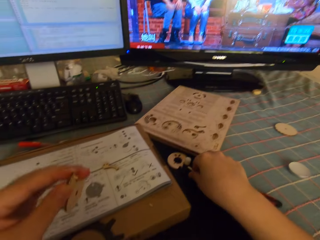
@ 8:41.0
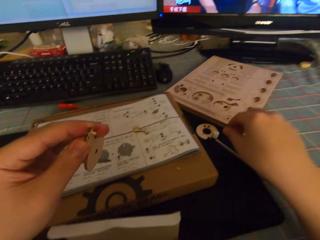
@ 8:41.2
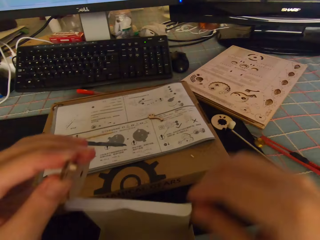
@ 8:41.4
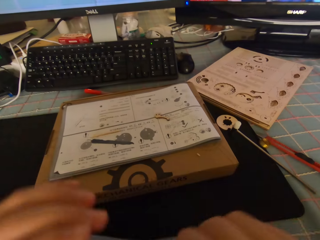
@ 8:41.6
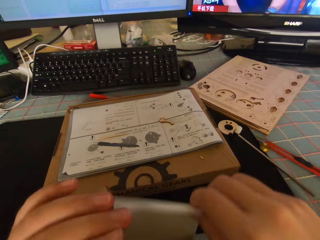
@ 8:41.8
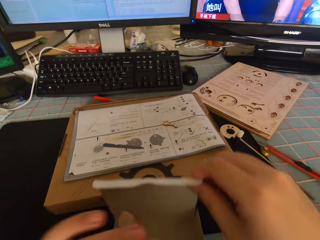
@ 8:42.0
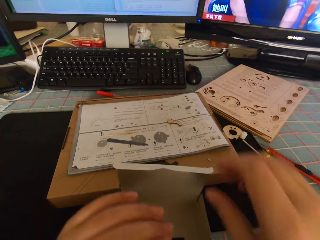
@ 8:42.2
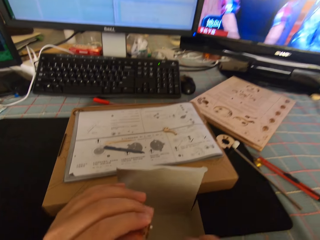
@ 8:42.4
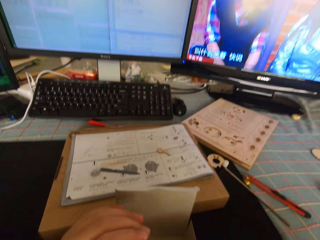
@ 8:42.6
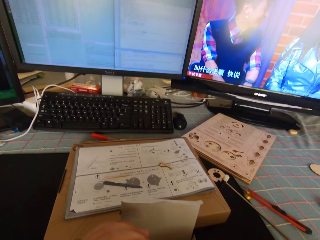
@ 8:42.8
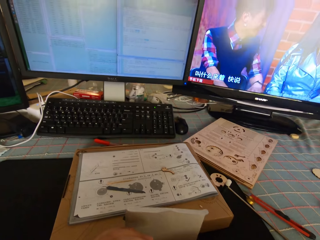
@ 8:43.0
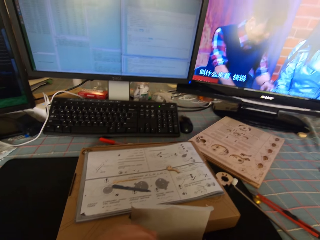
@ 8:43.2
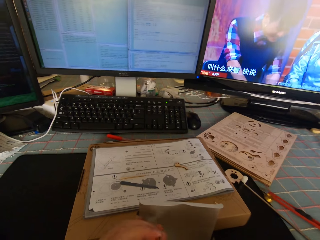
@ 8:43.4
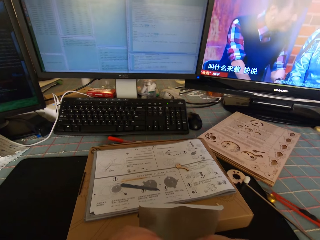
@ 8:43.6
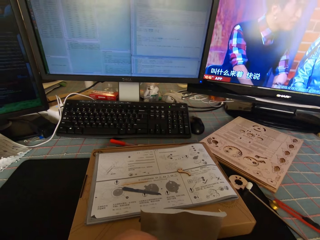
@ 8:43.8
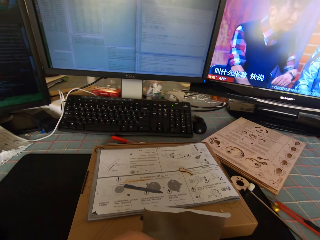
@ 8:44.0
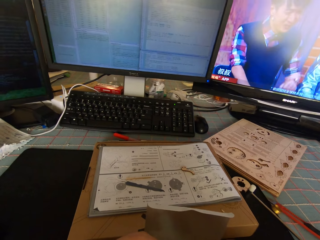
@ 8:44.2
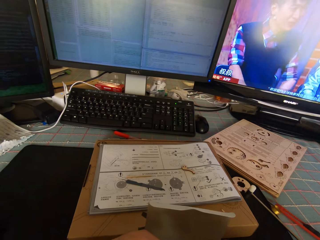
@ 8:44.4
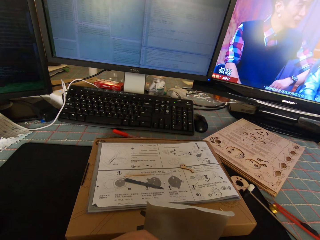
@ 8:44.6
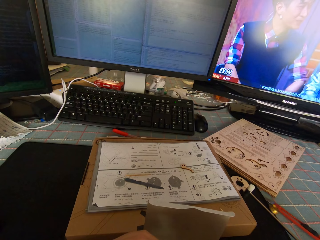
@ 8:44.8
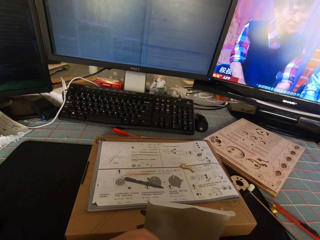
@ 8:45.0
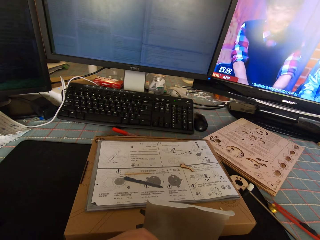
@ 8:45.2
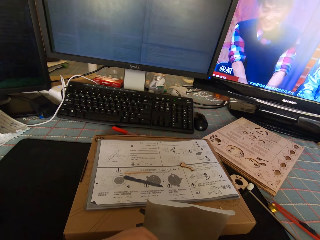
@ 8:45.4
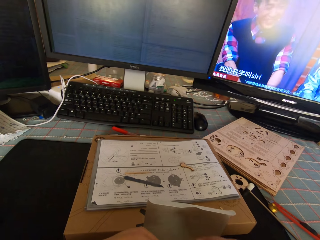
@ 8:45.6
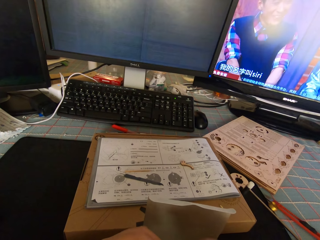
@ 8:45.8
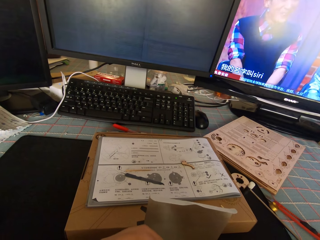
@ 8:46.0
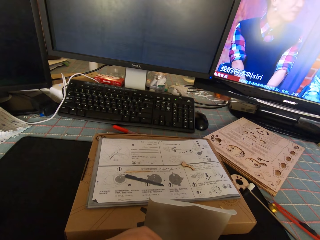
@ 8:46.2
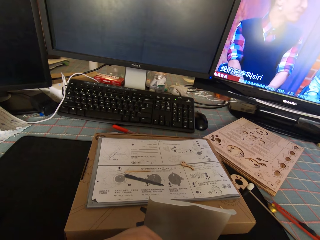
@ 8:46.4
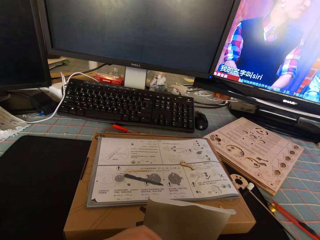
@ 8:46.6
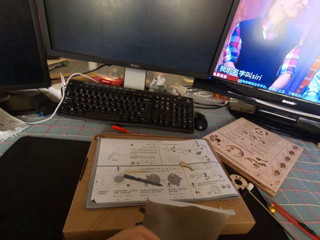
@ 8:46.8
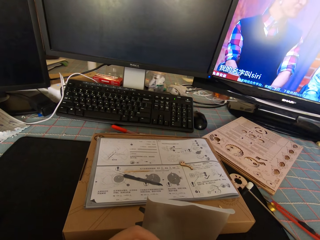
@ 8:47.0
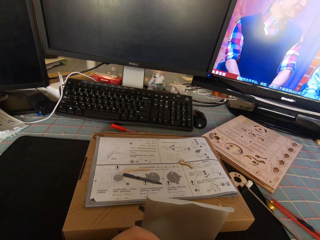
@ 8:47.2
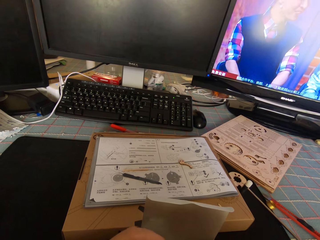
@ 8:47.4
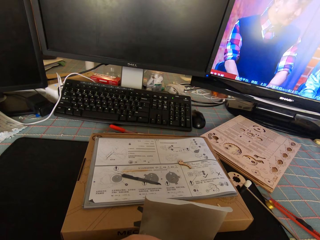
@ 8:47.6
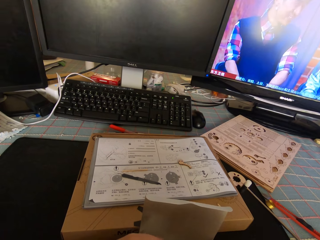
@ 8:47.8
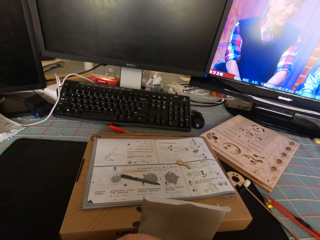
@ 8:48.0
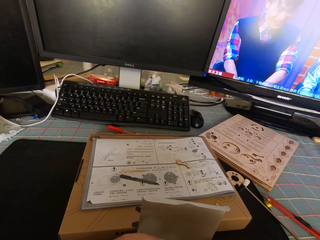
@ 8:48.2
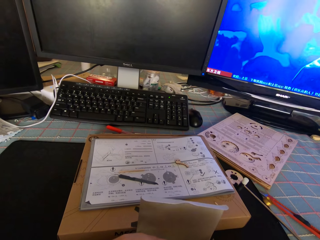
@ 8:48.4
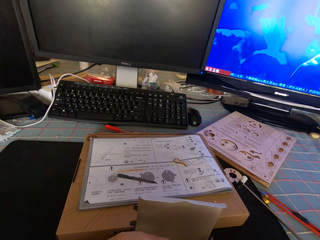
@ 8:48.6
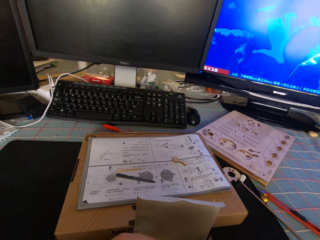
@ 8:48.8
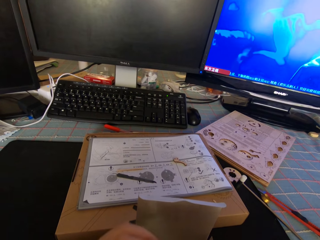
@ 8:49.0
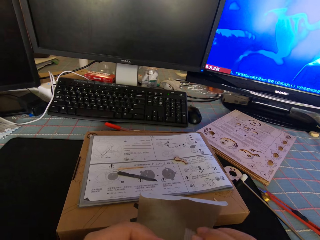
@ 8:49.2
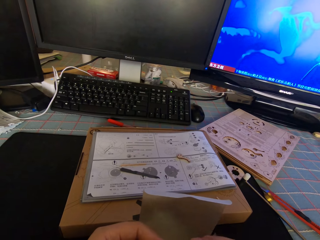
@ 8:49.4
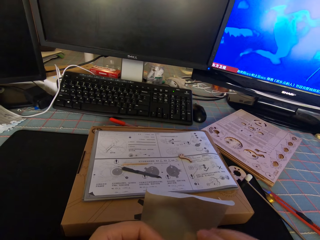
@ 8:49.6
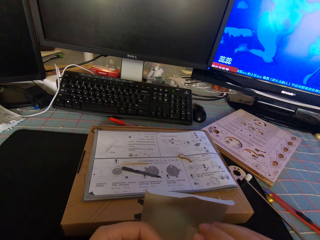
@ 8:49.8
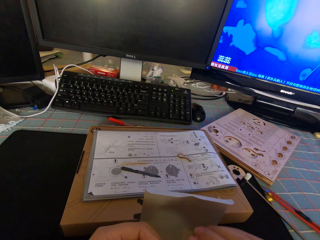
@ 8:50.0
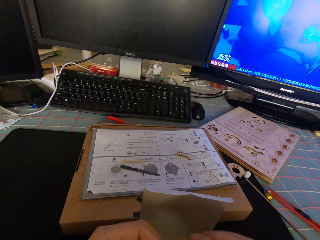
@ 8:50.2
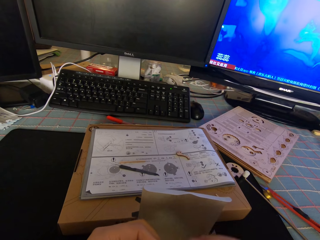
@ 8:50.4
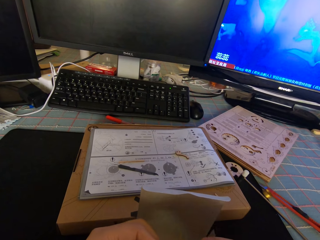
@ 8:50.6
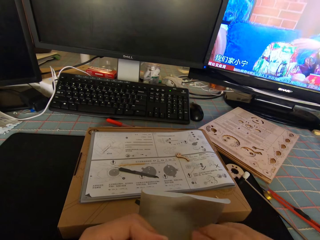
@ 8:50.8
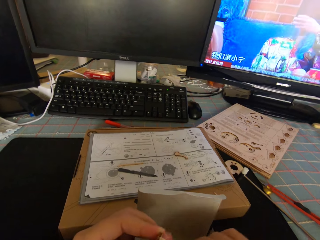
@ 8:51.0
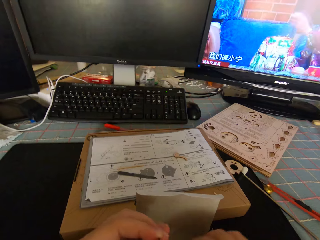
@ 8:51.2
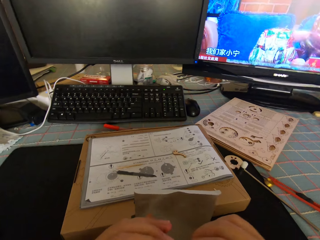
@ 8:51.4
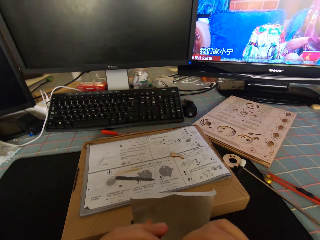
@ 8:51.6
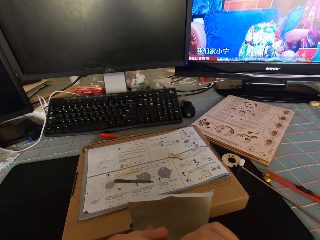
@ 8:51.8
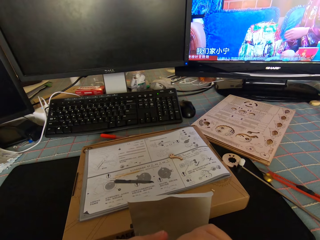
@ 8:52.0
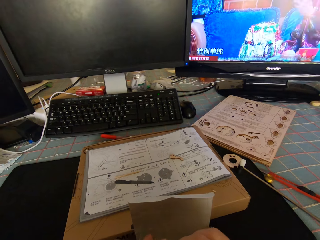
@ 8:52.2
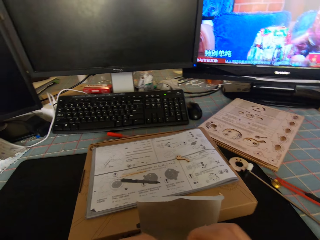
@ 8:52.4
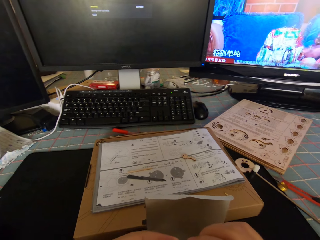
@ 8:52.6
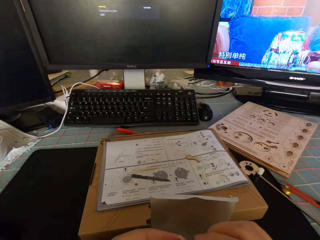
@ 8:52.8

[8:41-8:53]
The camera wearer drops the watch hammer on the table. They move a box. They move the box with the right hand. They open up the white carton on the table. They move a gear part inside the box. They do something. They scrape the piece of wood with a blade. They drop the blade into the white carton.

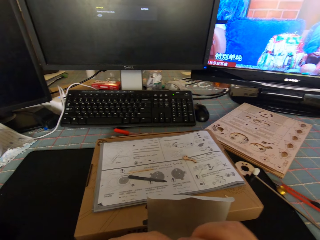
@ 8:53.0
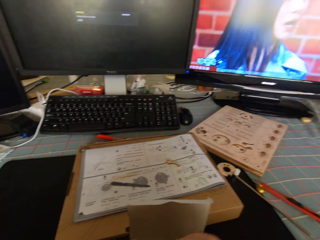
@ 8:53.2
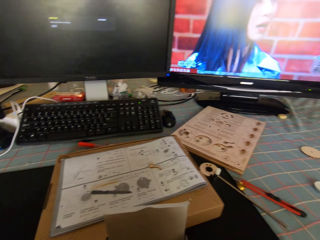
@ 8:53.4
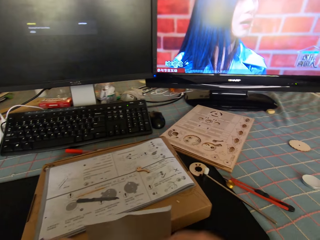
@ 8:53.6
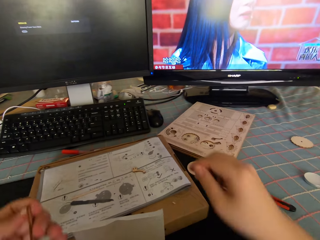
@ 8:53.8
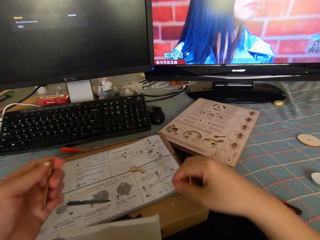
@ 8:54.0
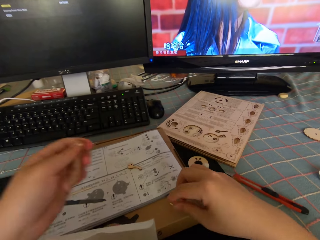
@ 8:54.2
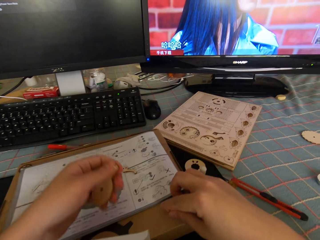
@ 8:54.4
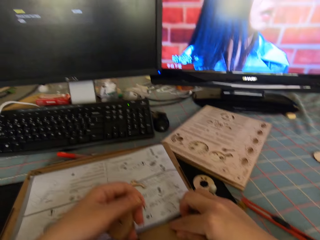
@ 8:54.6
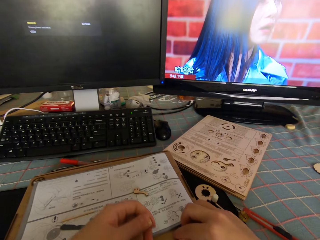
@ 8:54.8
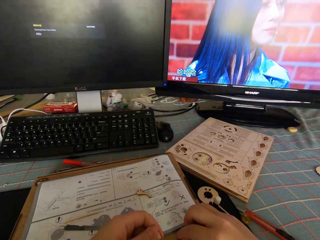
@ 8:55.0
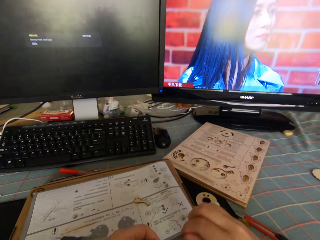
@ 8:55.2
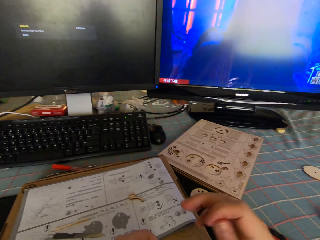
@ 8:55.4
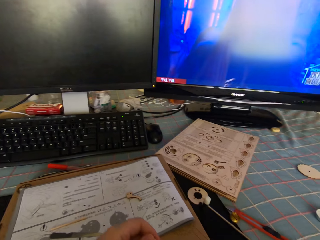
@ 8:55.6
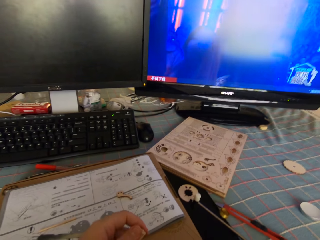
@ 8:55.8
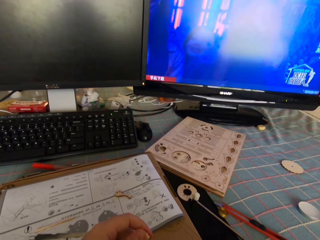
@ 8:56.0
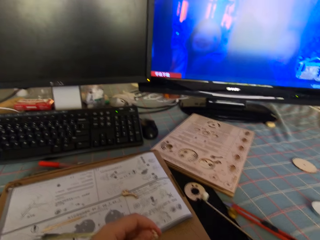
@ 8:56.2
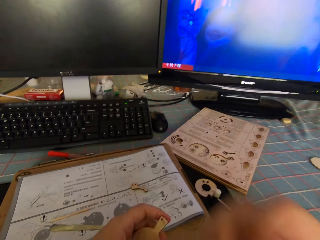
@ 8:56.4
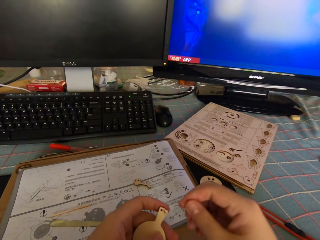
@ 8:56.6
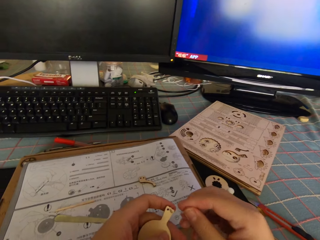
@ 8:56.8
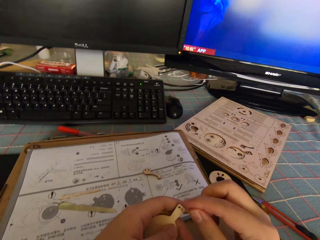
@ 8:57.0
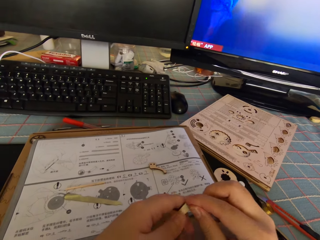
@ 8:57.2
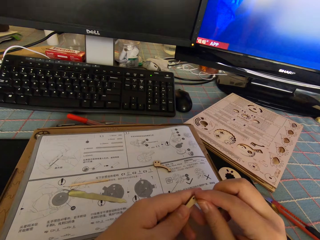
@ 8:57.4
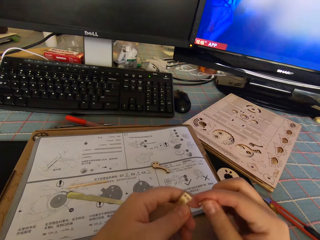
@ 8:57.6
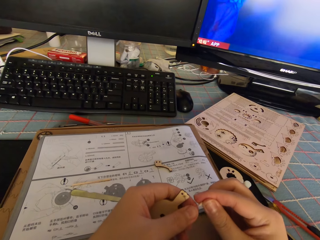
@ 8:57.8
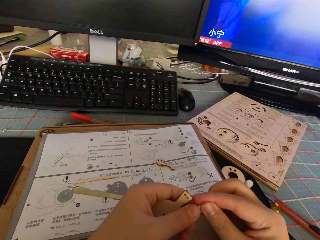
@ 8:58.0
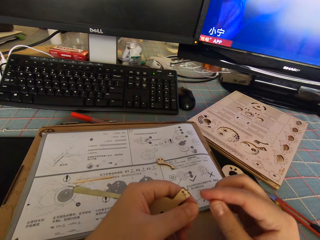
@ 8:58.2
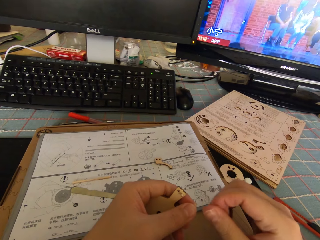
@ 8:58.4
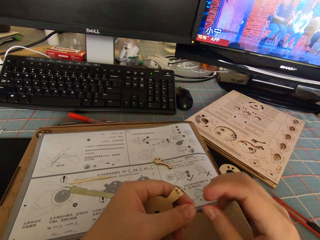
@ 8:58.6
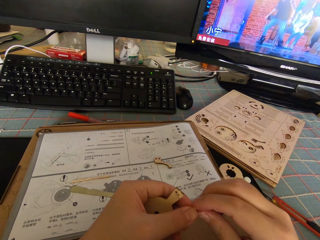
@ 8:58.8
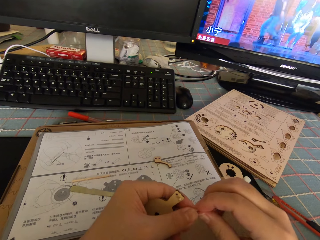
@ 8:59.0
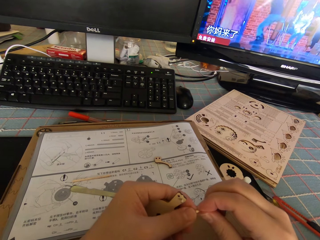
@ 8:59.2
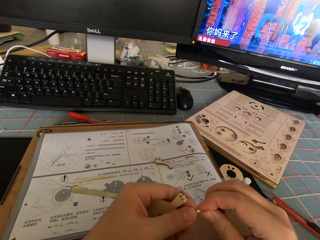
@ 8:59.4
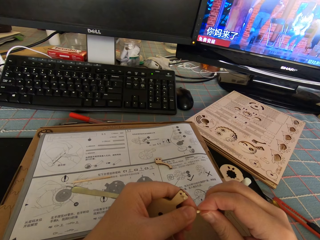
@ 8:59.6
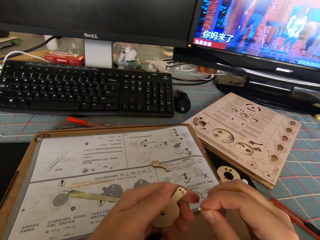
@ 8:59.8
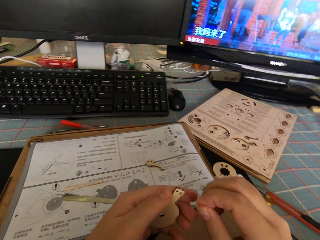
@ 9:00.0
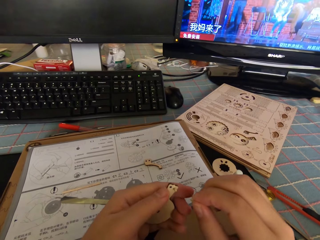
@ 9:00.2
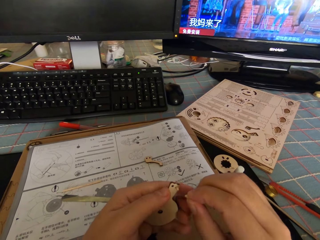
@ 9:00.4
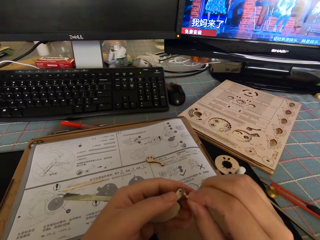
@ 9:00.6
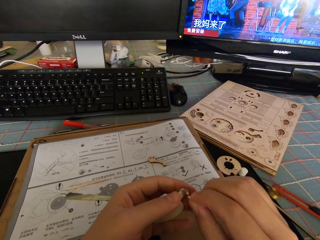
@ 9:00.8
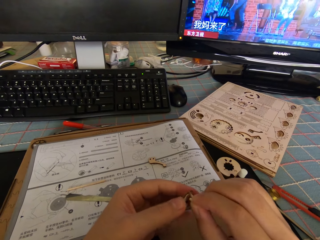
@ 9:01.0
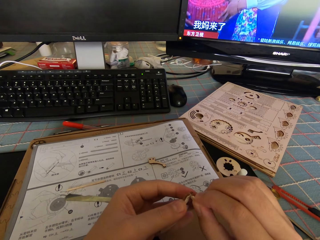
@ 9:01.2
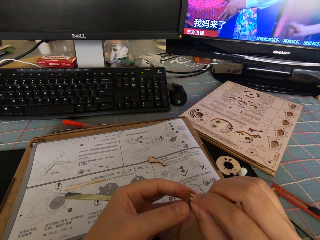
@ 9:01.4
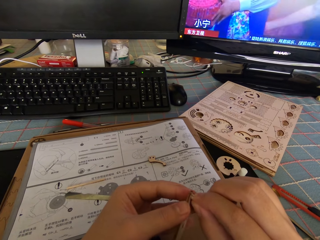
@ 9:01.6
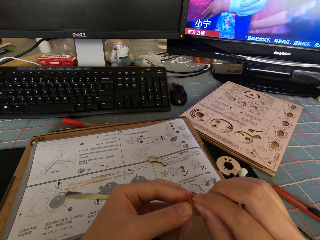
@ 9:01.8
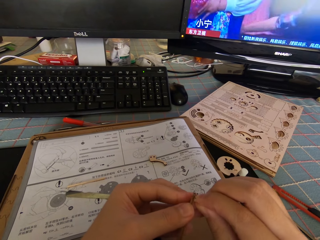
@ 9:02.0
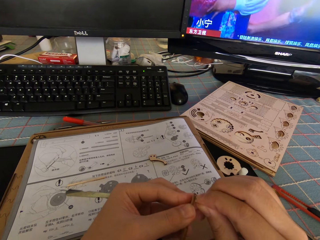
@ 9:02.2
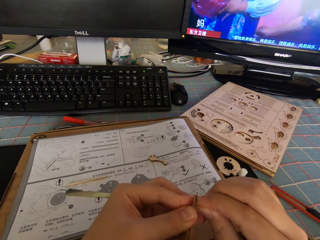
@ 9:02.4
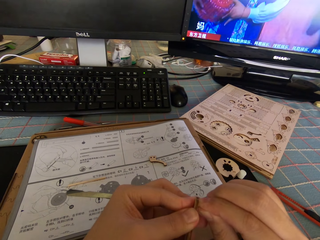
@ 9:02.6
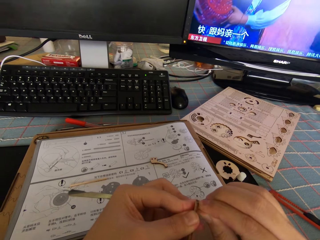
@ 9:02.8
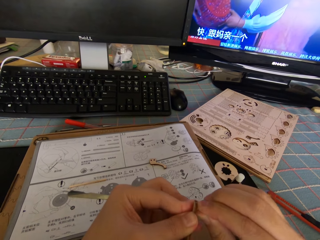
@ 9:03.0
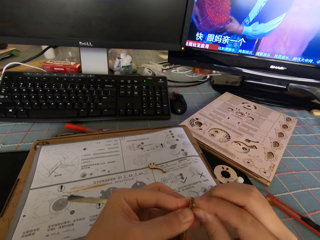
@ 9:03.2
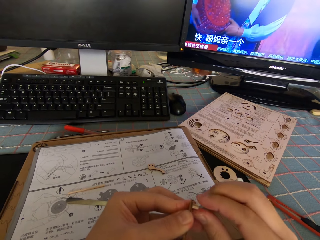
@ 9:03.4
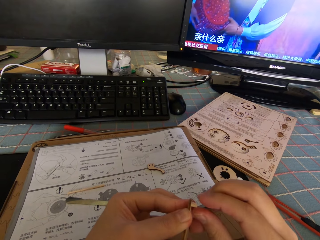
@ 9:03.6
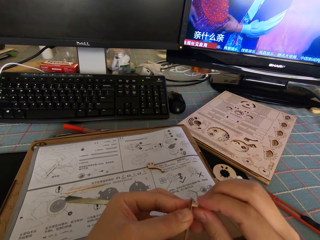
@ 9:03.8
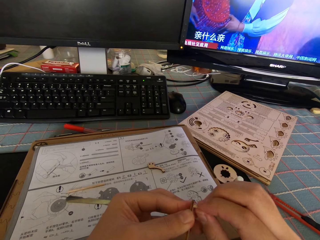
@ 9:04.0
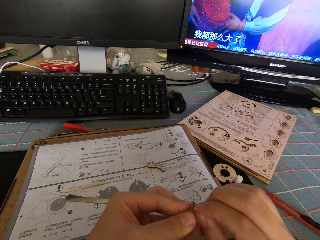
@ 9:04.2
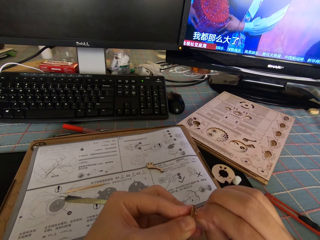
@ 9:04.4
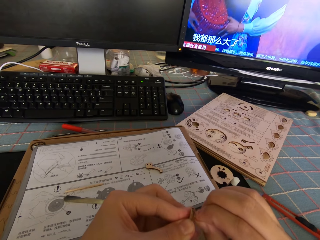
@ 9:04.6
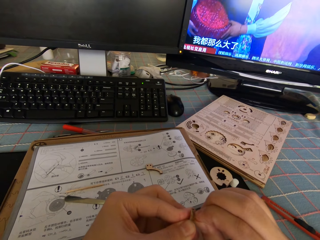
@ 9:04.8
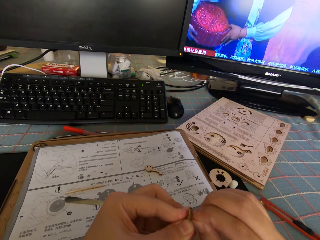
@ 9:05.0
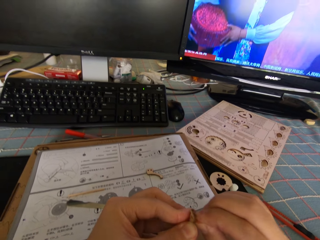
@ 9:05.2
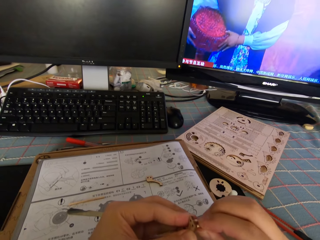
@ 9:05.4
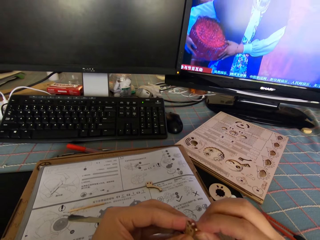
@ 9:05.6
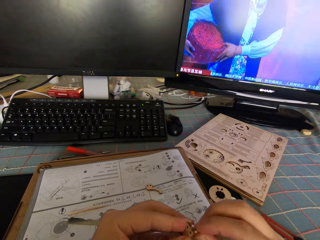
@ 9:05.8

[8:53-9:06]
The camera wearer moves both hands. He picks up the other screw or gear part on the table with his right hand. He moves the right hand, moves the right hand away, moves the gear parts towards each other, and moves the hands apart. He transfers the screw from his right hand to his left hand. He holds the gear part with the left hand. He rubs the fingers. He holds the gear part with the other hand. He transfers the screw from his left hand back to his right hand. He fixes the gear parts. He inserts the screw into the piece of wood.
